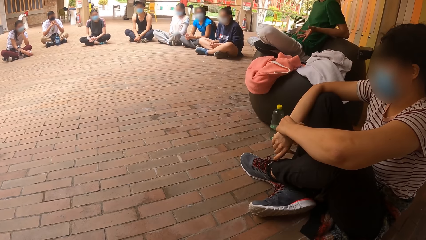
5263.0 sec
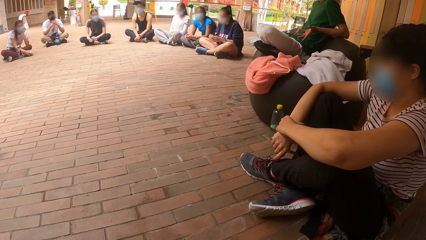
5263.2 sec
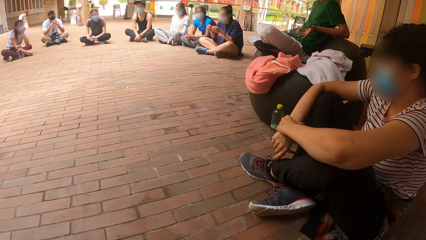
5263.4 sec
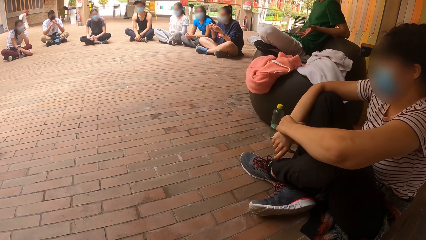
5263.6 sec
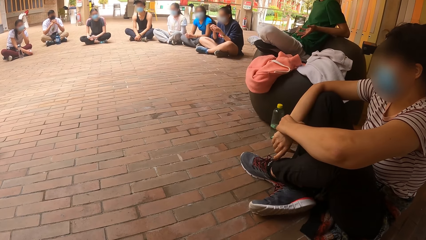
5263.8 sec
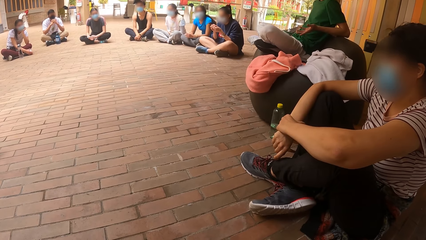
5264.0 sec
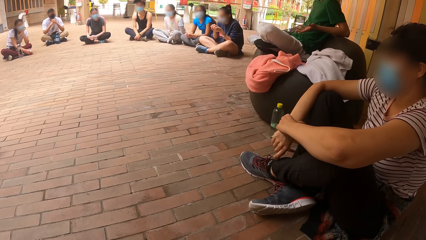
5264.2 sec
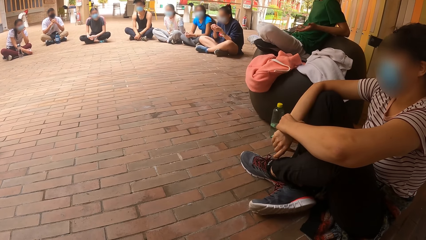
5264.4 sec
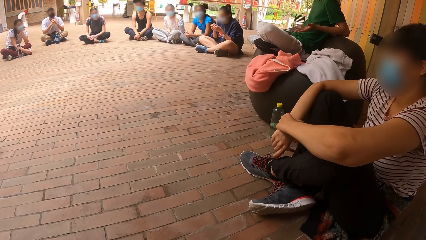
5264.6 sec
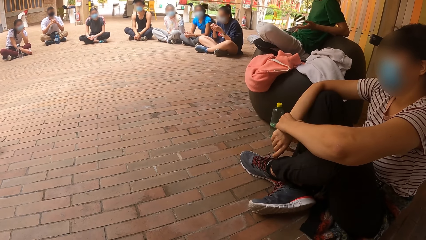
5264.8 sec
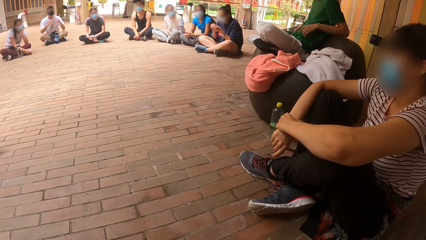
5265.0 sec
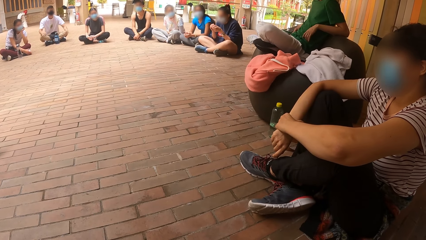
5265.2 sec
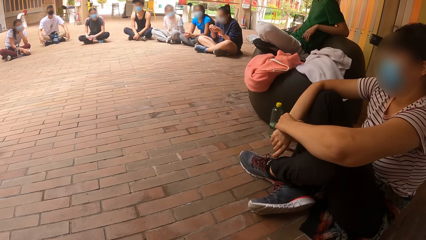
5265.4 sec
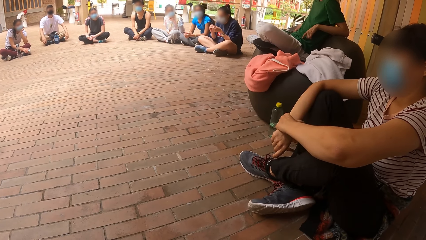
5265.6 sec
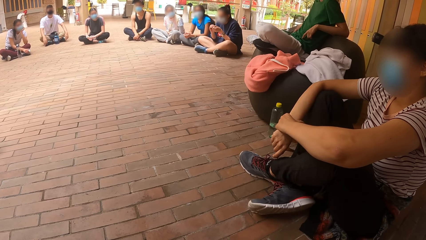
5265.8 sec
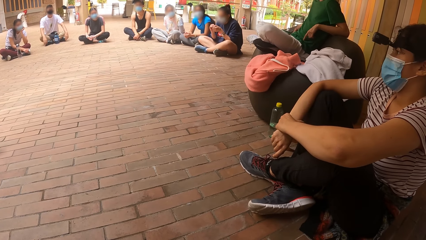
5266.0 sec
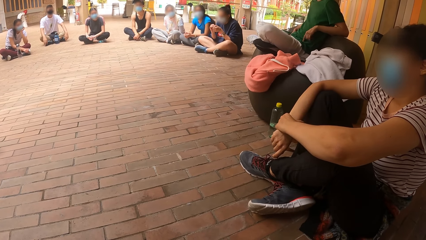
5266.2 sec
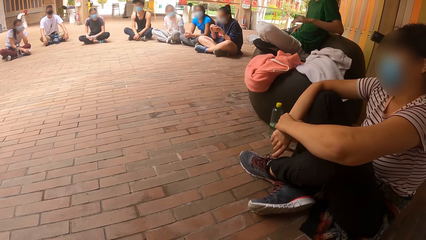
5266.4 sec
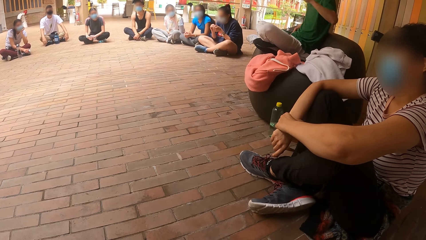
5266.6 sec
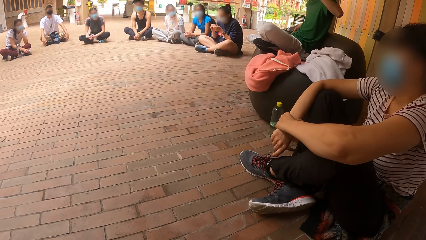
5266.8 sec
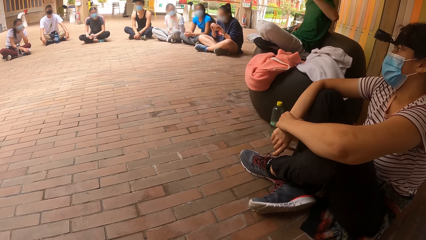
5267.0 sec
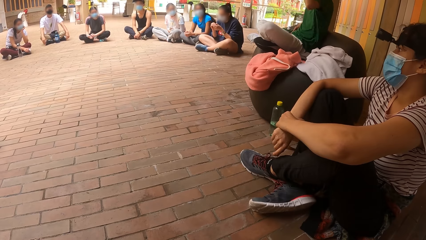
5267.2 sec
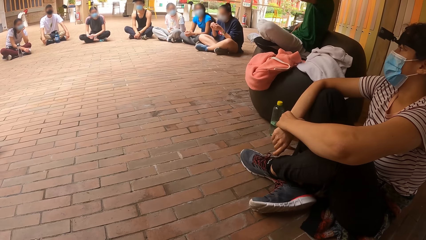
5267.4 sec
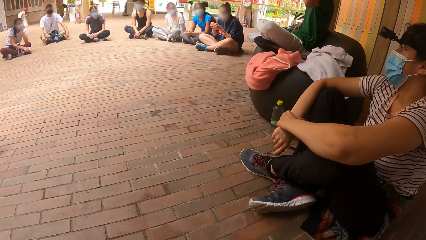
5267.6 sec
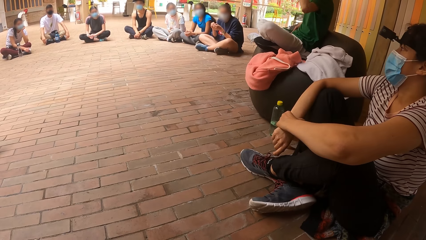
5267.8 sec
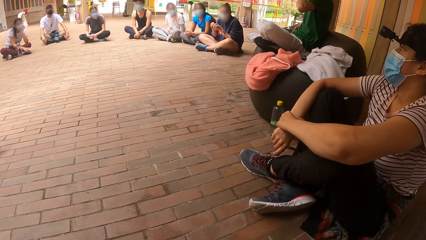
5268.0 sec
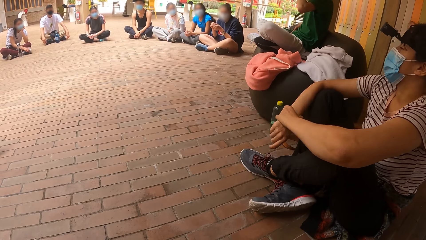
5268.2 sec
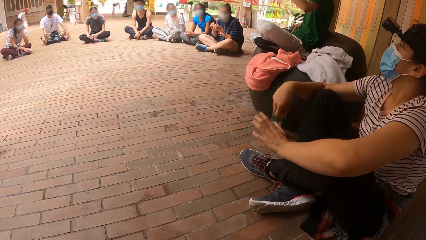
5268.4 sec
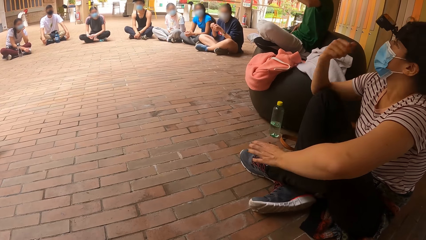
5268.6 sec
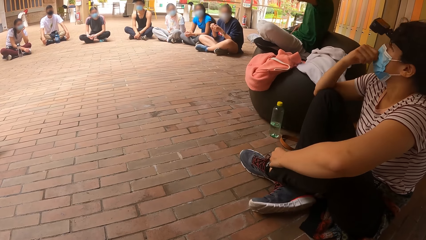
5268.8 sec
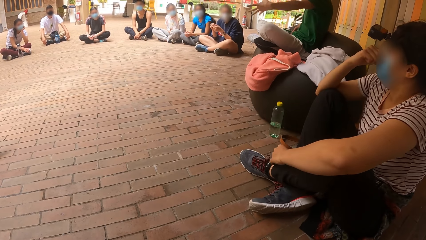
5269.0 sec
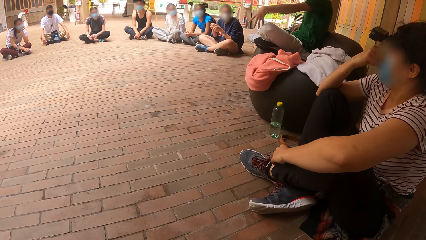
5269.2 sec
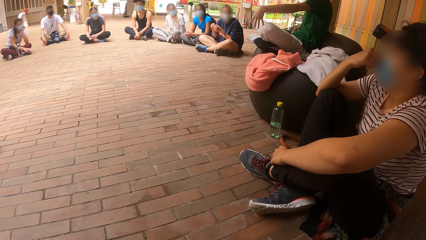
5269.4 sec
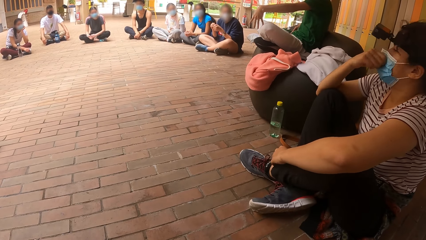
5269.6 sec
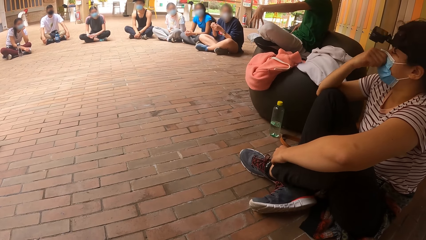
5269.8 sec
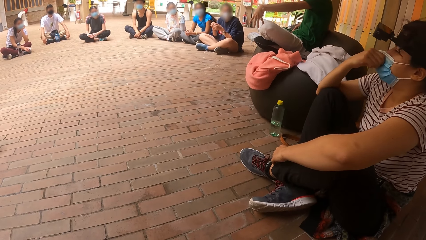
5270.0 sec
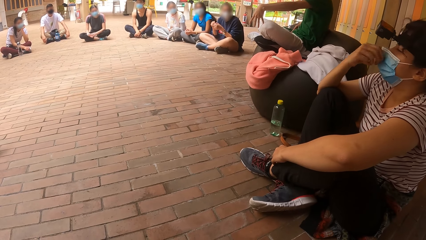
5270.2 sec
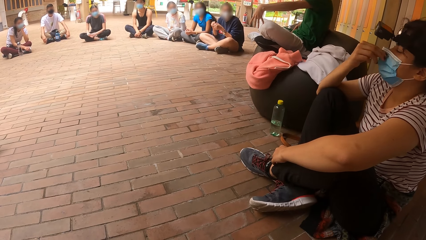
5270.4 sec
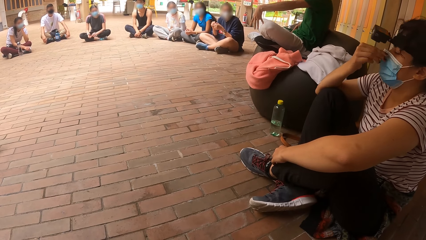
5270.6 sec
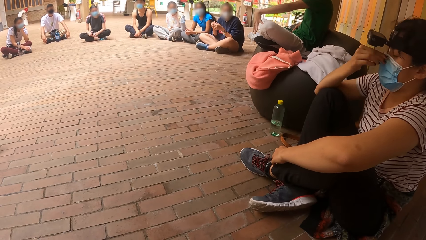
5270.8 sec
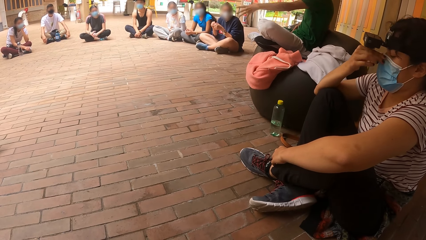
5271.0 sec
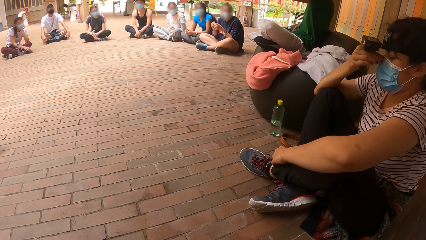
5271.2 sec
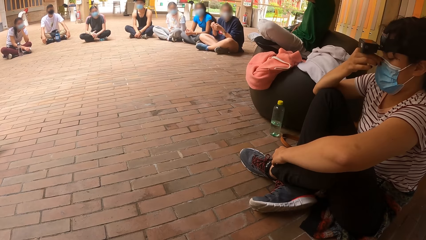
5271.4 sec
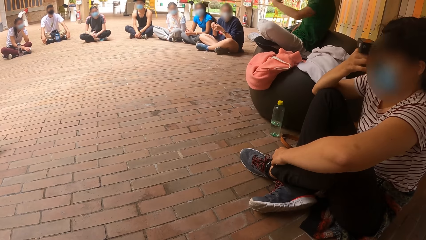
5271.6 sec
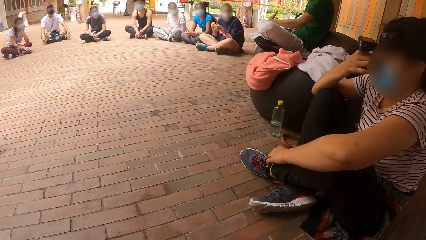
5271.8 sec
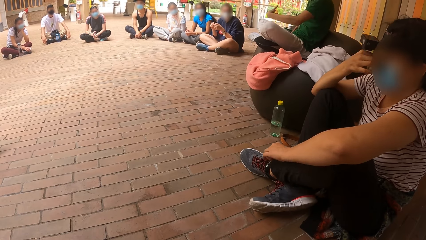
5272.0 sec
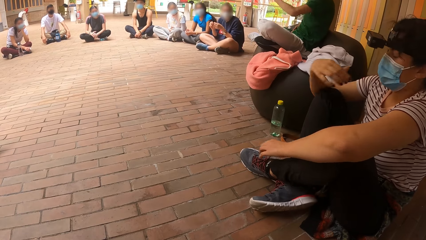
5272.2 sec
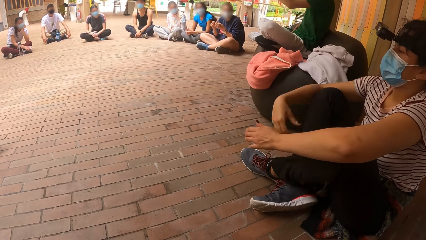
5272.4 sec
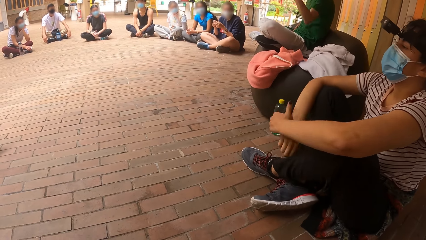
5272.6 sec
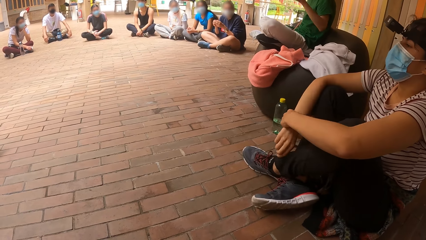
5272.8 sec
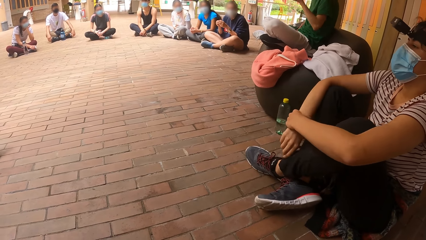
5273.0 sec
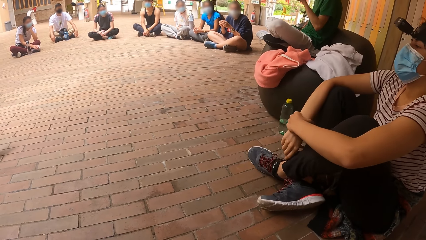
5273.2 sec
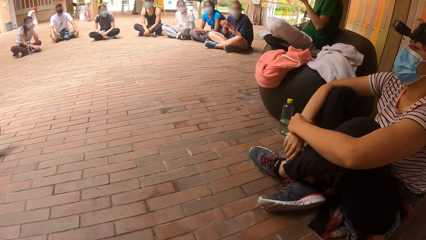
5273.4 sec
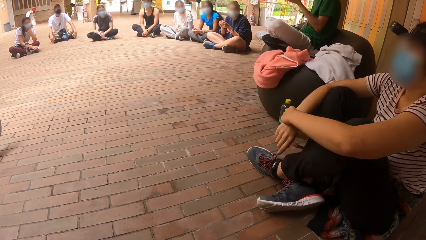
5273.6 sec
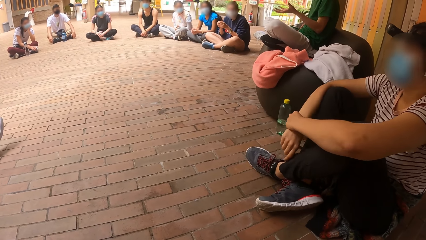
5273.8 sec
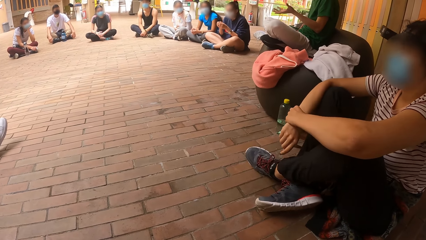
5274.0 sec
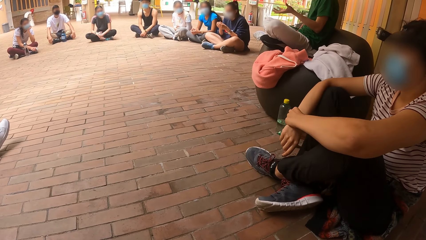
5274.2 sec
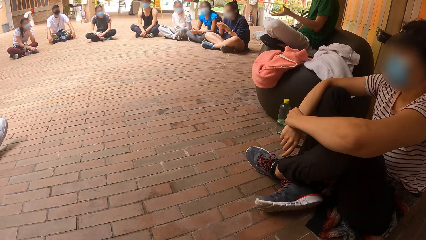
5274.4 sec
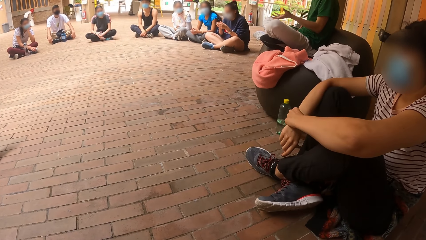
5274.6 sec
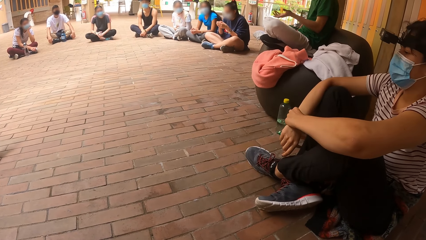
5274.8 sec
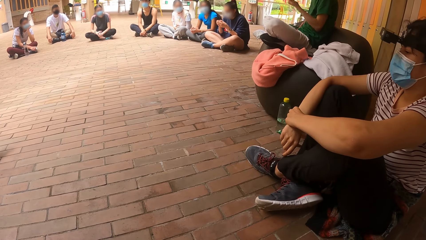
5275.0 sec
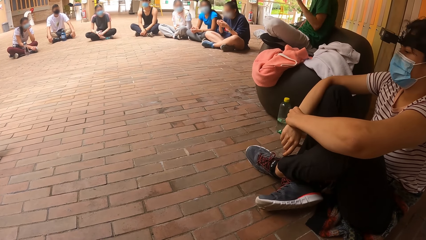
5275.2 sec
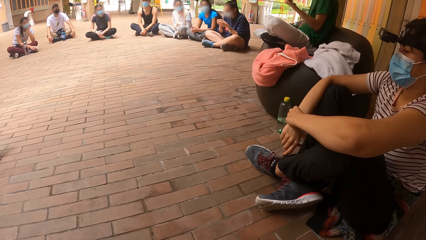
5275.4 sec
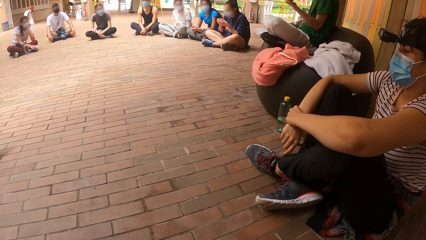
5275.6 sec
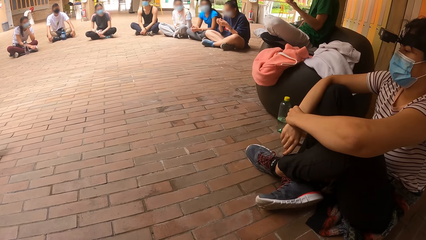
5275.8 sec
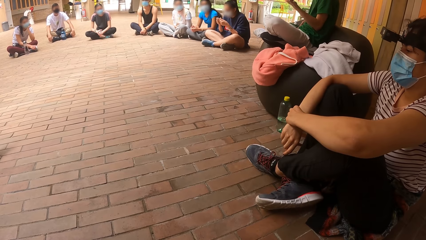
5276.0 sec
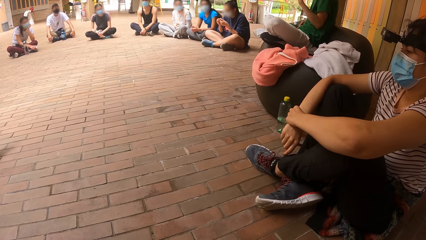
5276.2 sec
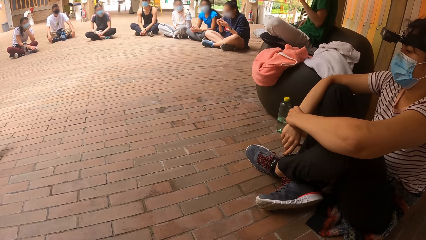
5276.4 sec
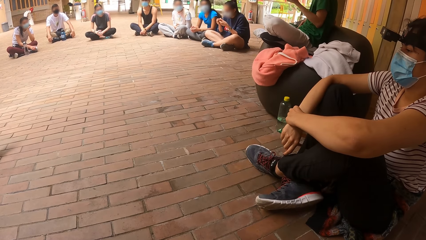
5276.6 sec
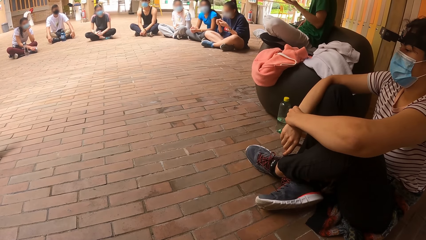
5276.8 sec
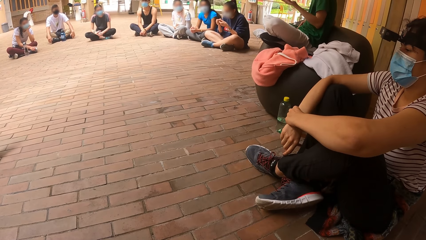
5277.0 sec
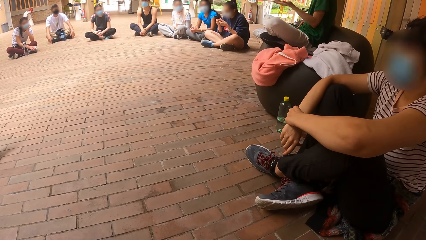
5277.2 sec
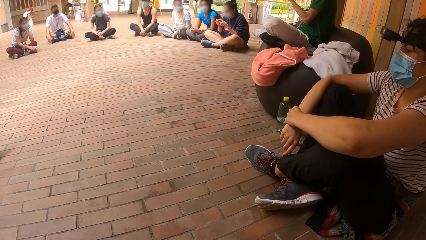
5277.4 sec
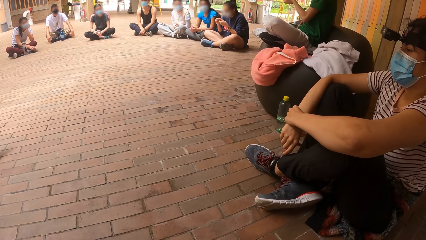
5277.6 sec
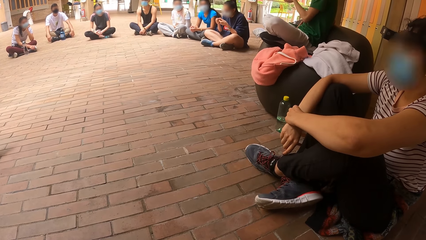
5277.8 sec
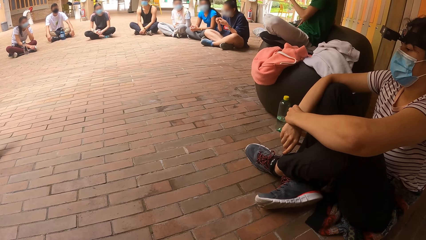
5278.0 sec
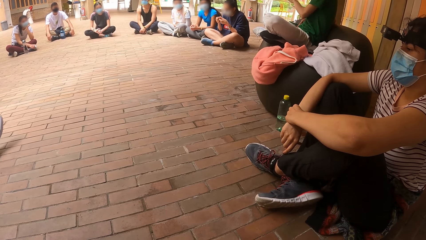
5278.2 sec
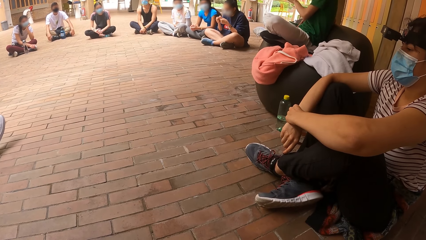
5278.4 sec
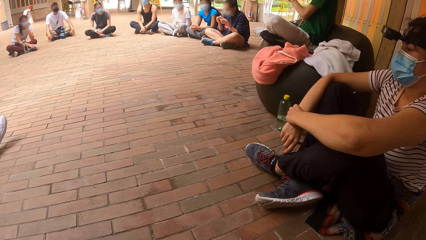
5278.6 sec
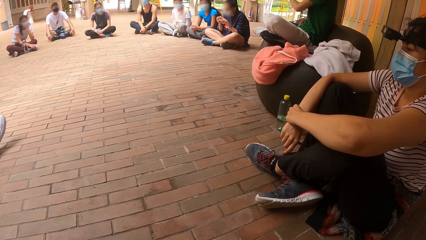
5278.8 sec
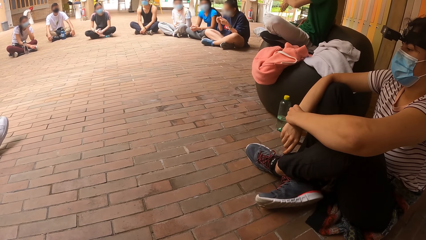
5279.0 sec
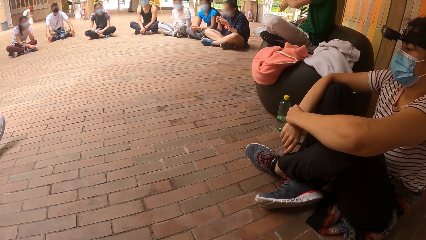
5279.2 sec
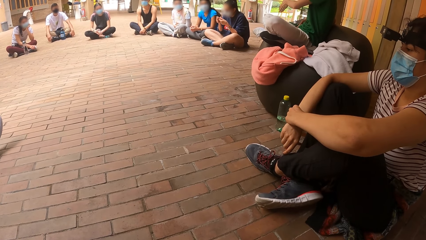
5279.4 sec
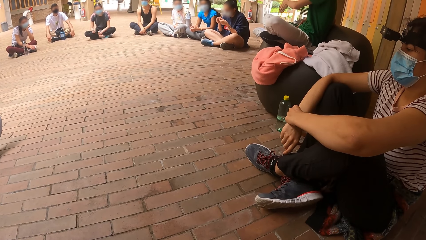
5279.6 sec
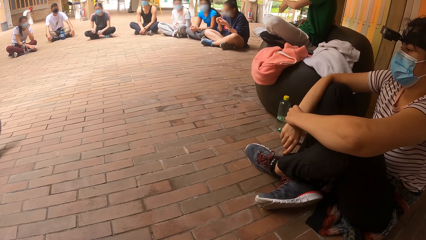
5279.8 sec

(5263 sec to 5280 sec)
A man moves hands. Another man moves hands. A woman scratches her nose with her right hand. The first man moves a hand. The woman puts hands together. The first man moves a hand.
